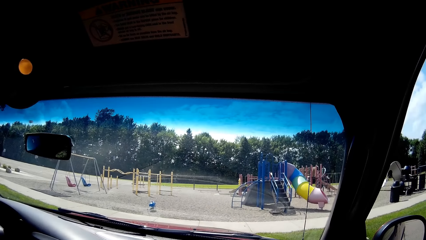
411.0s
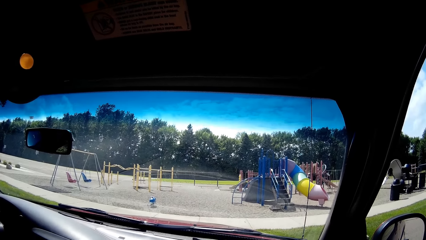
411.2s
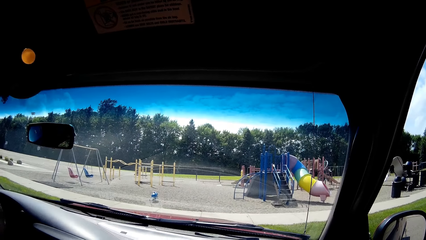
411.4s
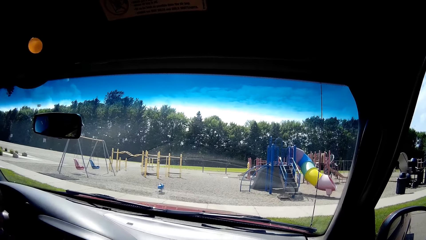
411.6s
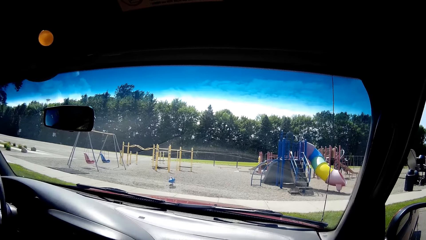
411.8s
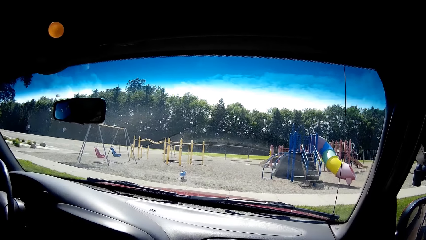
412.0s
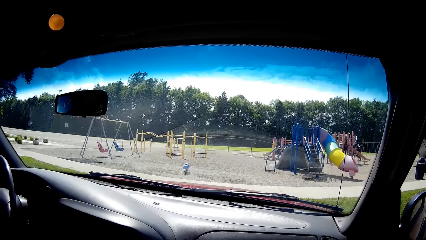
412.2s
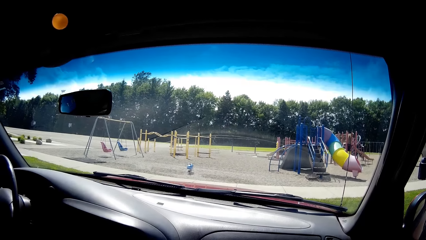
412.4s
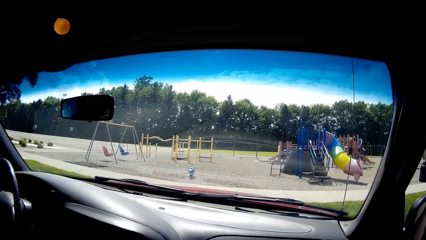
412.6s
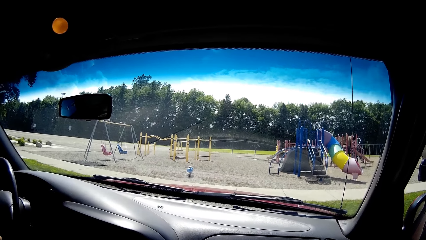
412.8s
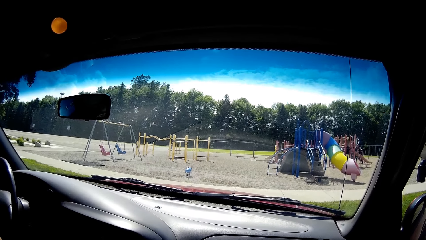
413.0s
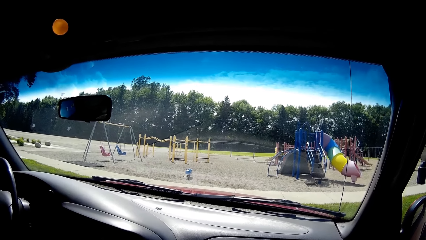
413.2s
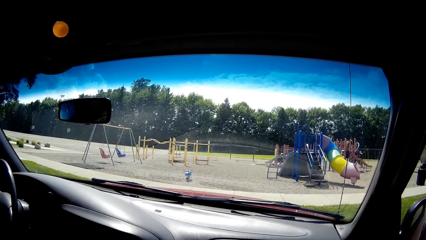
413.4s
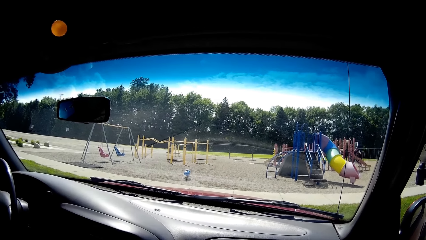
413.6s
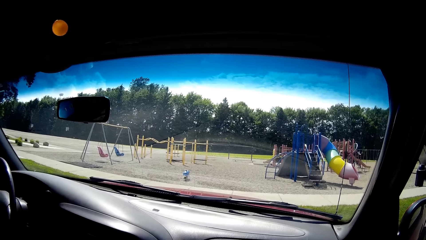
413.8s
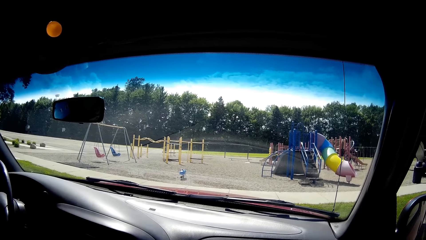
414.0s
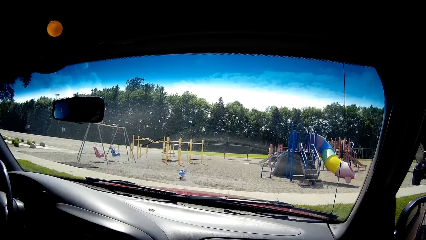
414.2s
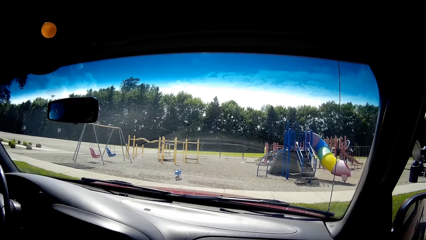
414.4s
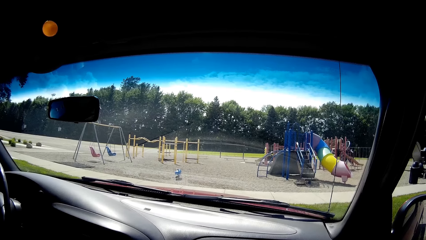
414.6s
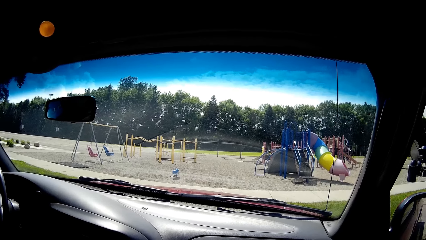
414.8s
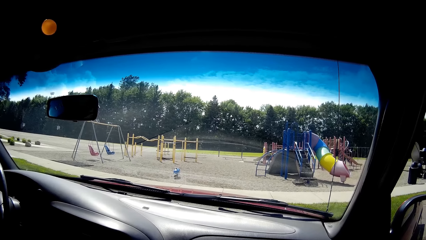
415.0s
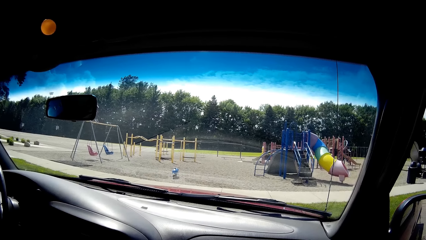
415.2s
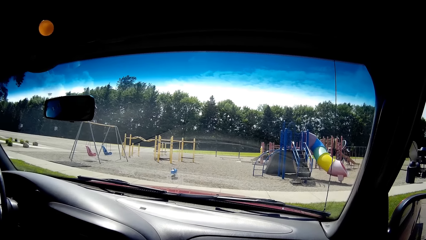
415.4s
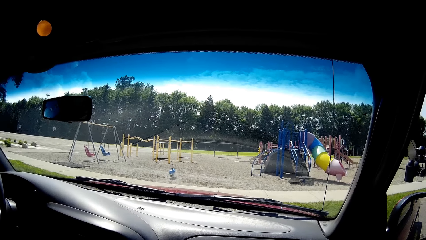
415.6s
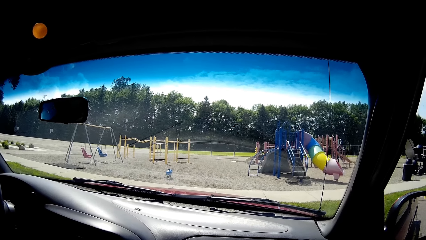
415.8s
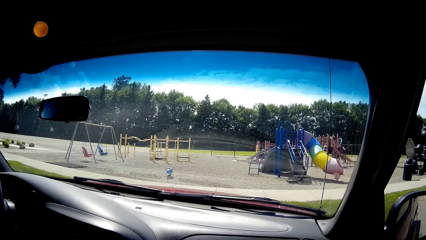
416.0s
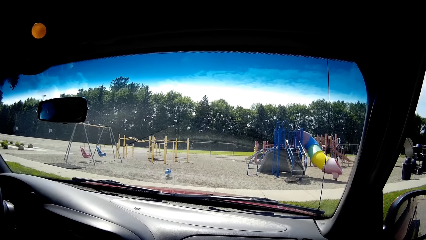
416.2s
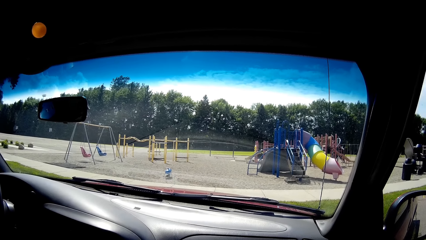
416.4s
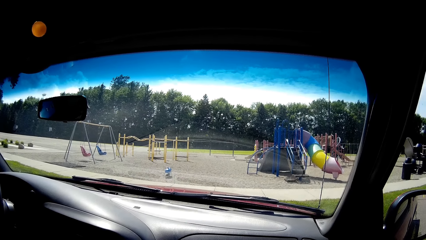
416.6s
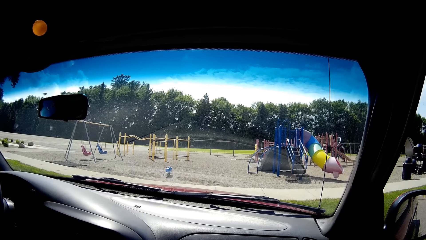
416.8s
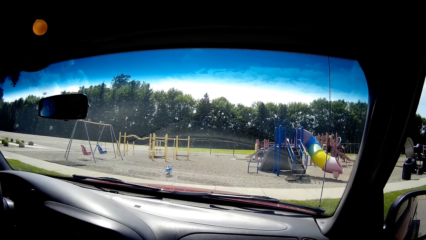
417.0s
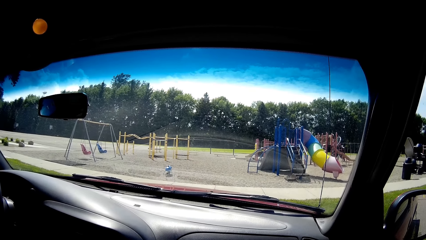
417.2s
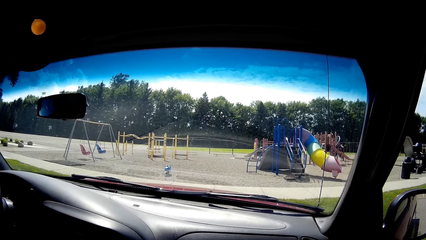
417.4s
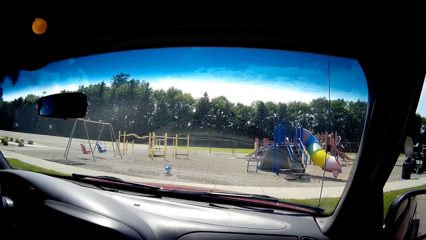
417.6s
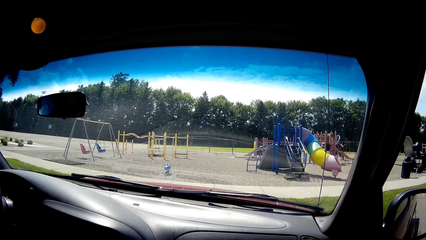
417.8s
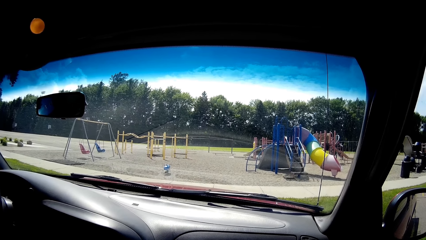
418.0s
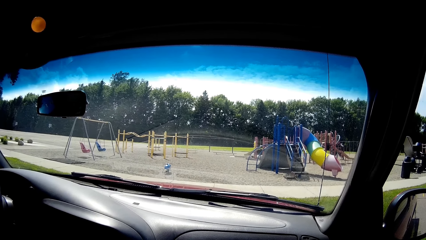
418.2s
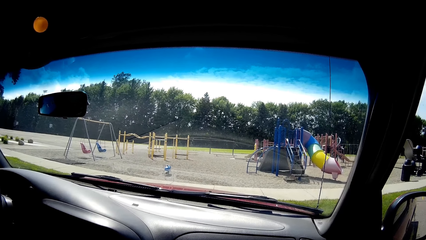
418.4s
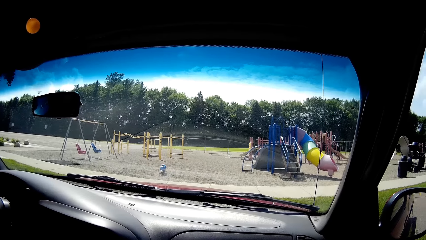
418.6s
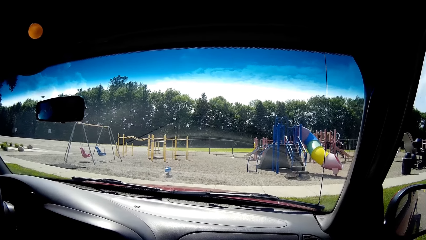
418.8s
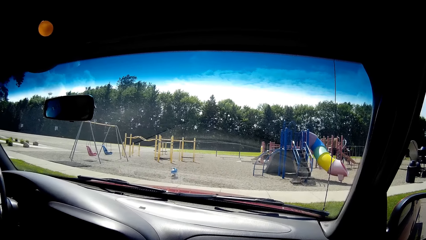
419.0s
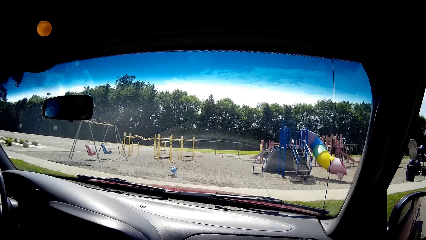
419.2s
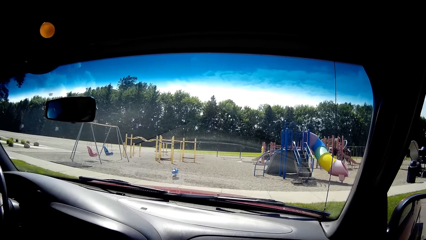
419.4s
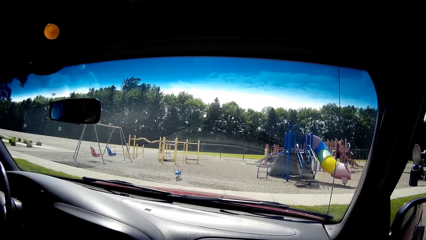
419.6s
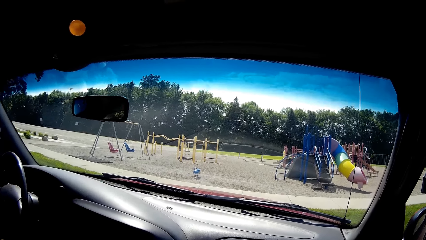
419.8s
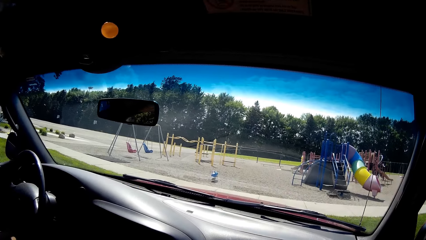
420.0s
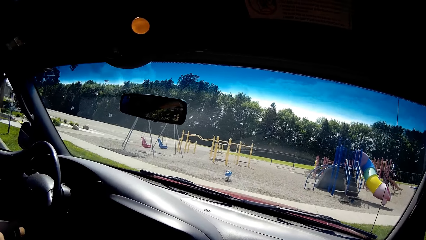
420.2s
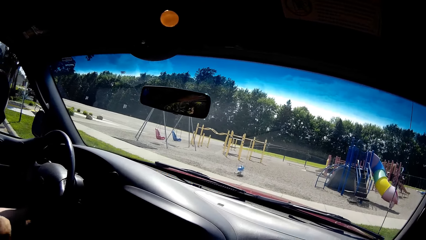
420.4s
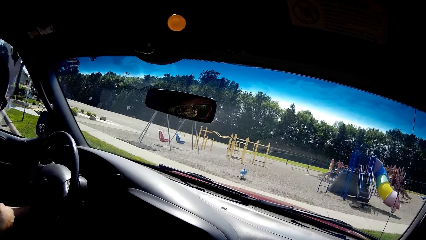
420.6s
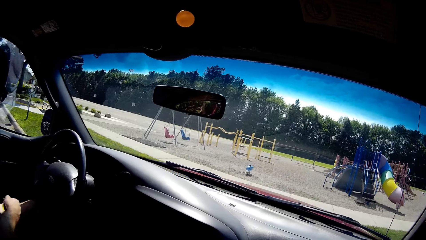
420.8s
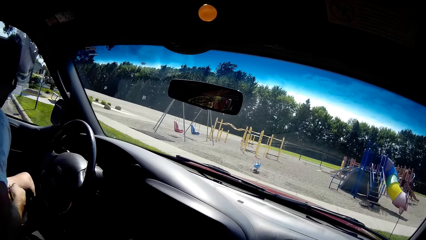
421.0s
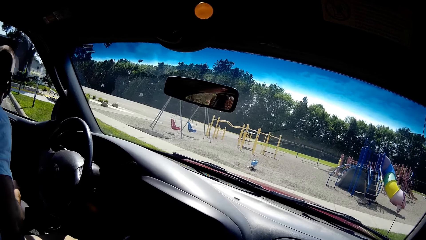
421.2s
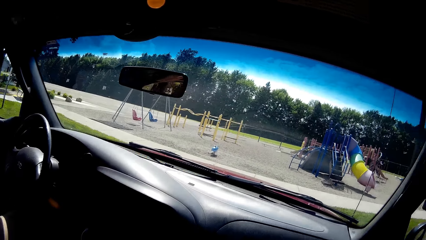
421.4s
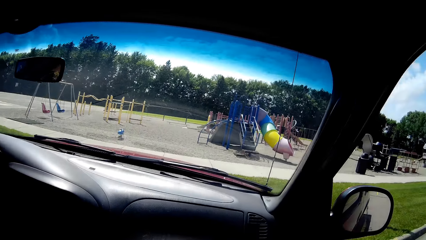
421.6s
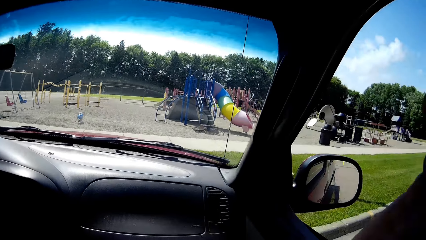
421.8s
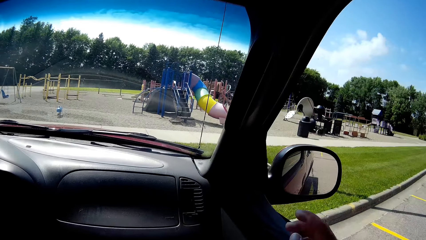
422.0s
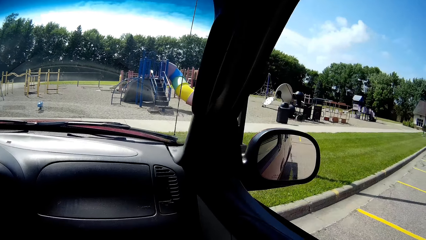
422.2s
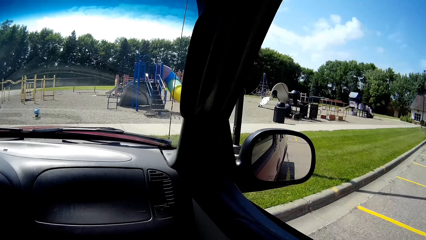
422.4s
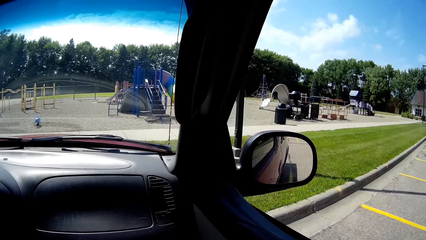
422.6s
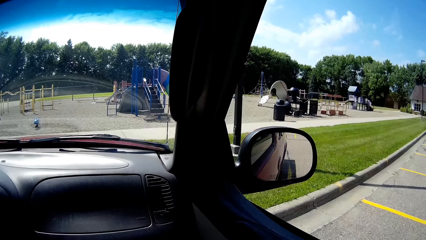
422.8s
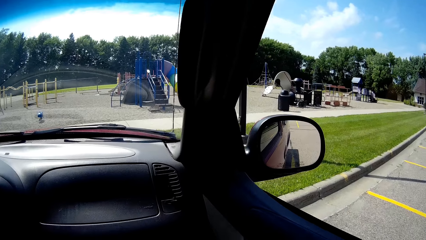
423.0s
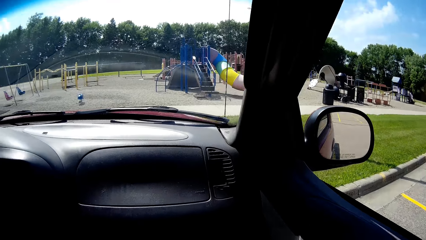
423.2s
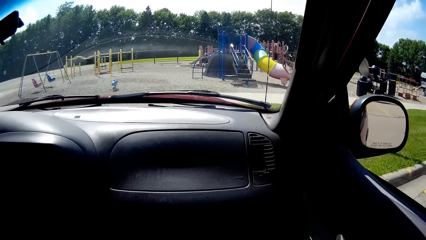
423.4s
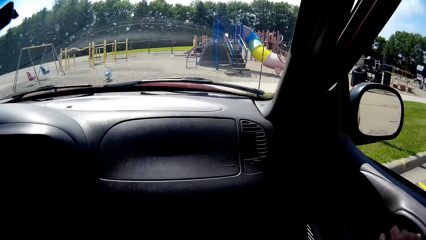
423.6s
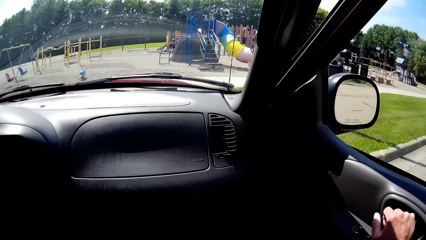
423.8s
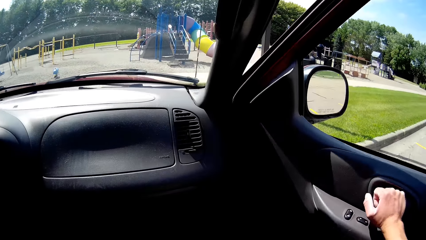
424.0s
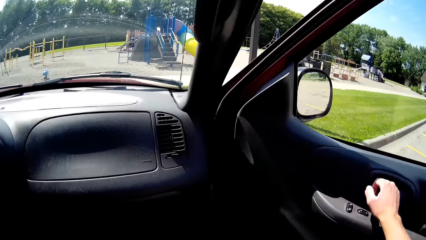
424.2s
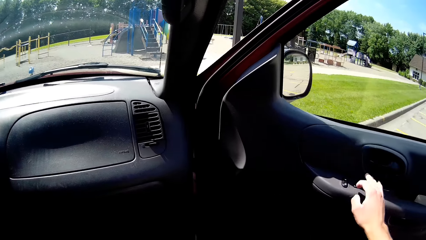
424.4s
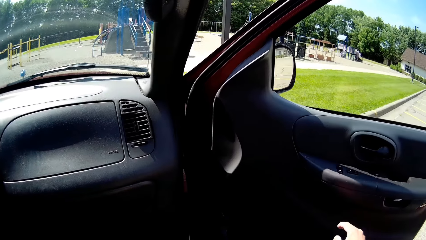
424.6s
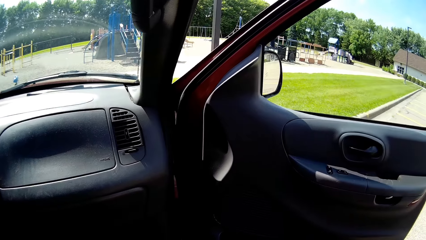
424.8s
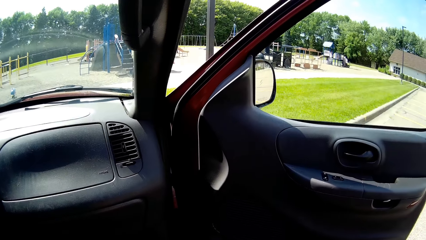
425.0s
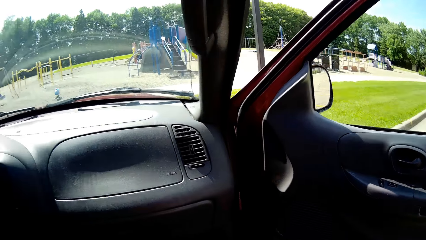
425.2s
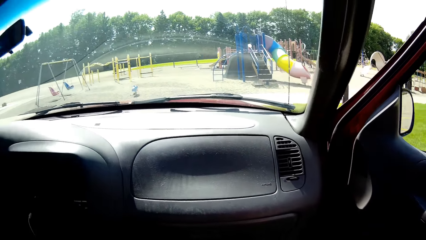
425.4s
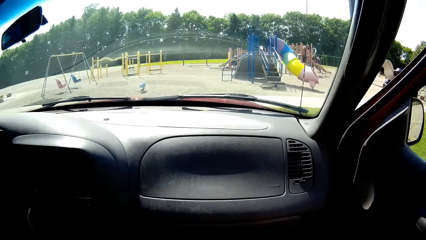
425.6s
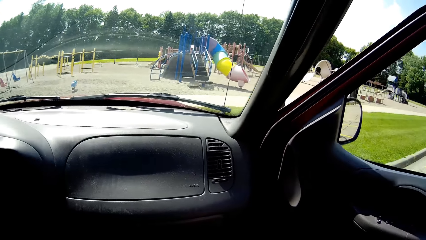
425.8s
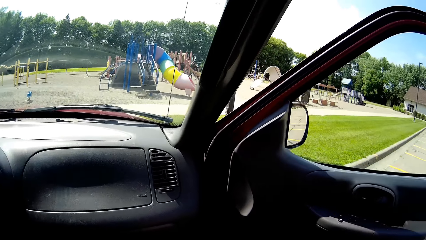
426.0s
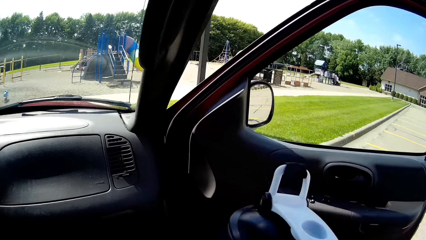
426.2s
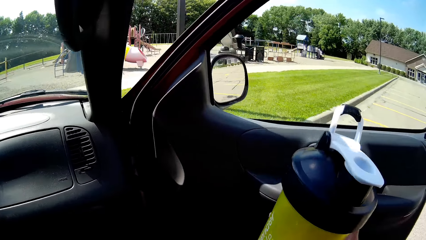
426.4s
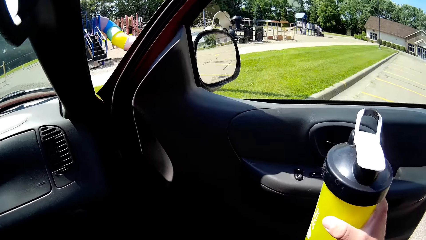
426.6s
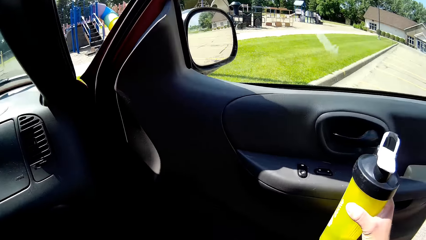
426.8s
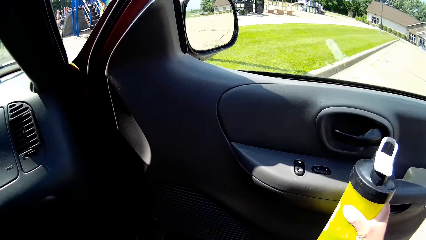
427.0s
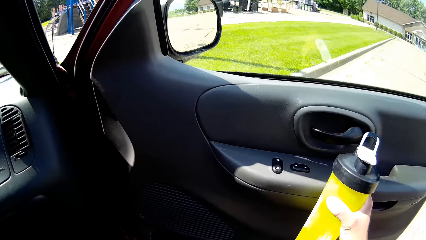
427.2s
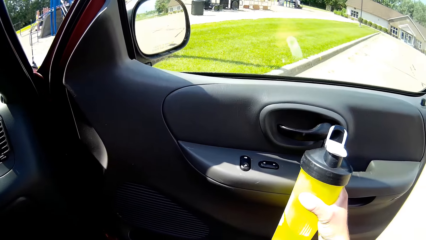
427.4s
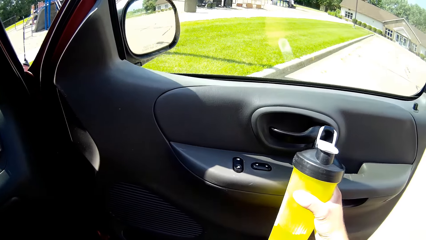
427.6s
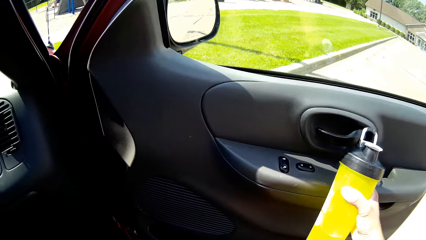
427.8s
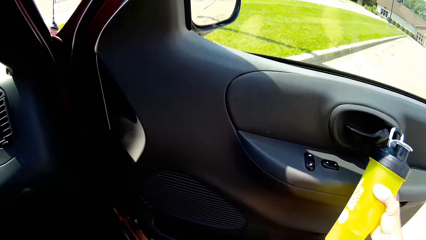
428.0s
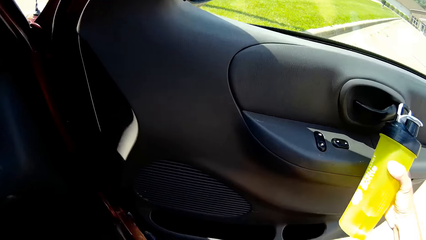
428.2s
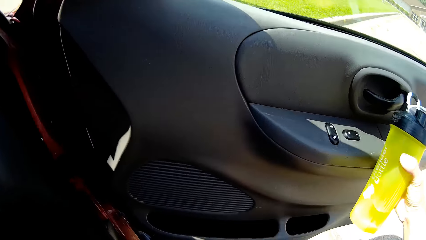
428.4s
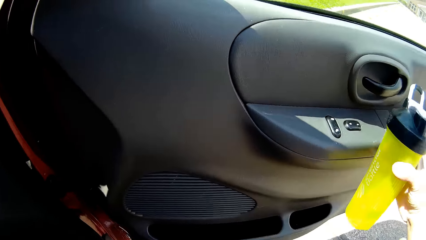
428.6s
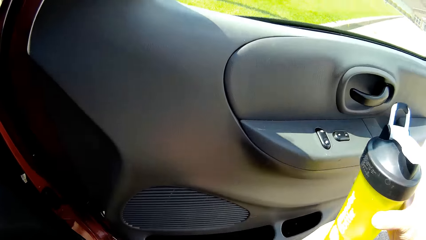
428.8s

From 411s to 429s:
A man opens the door. The camera wearer opens the car door. They take the water bottle. They hold the water bottle.
